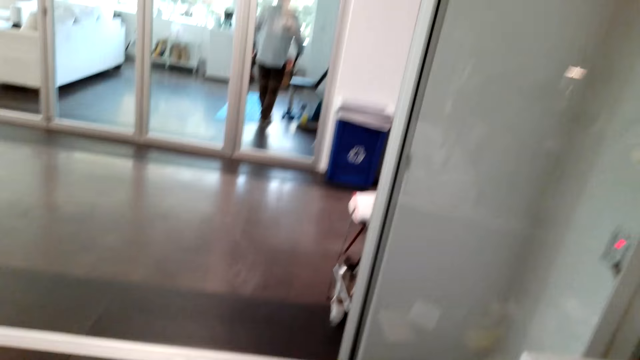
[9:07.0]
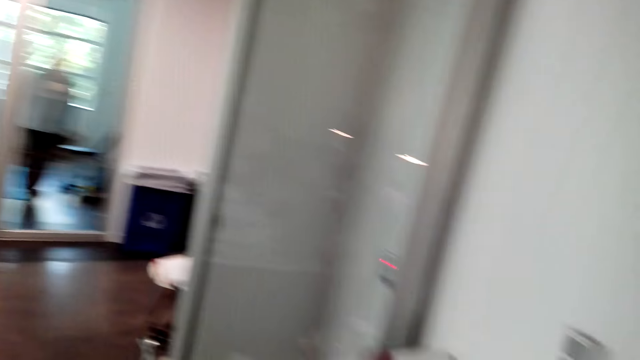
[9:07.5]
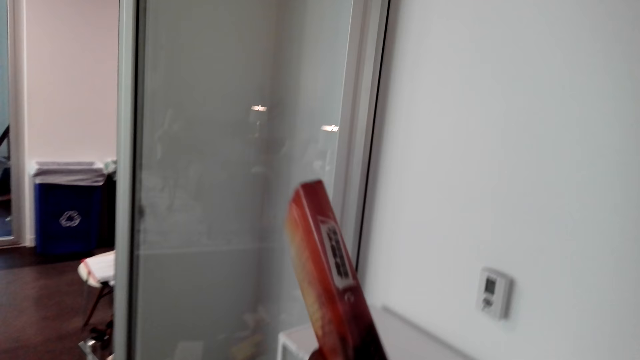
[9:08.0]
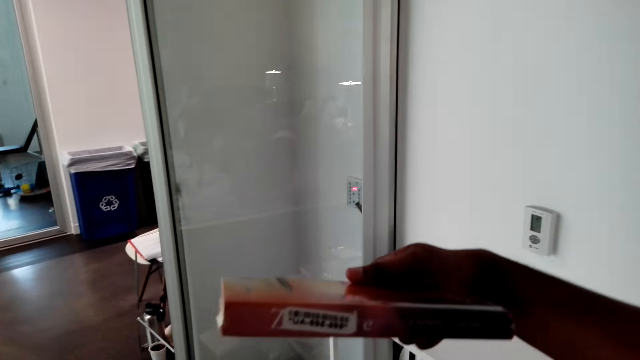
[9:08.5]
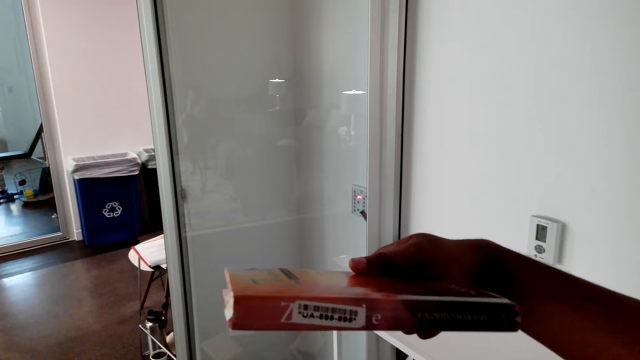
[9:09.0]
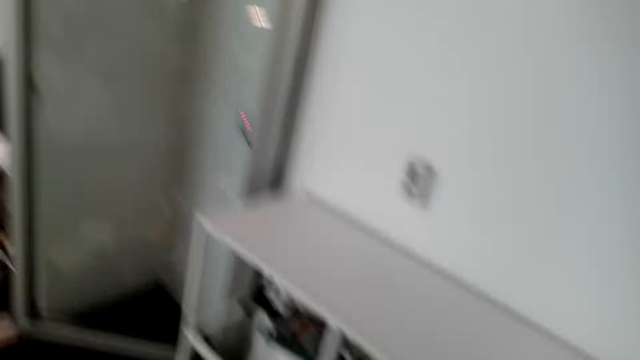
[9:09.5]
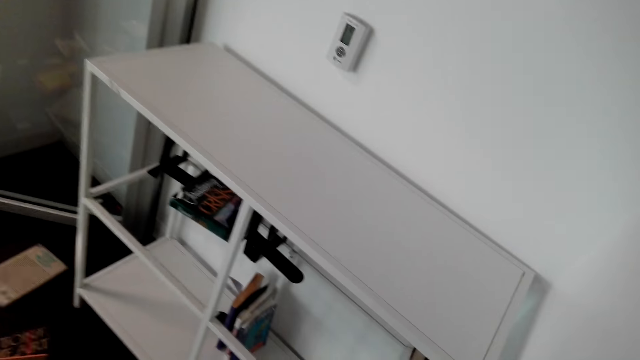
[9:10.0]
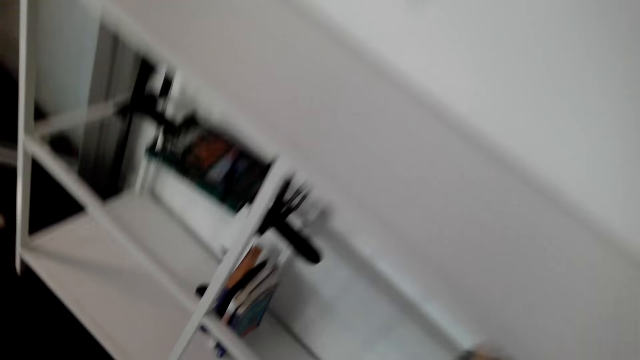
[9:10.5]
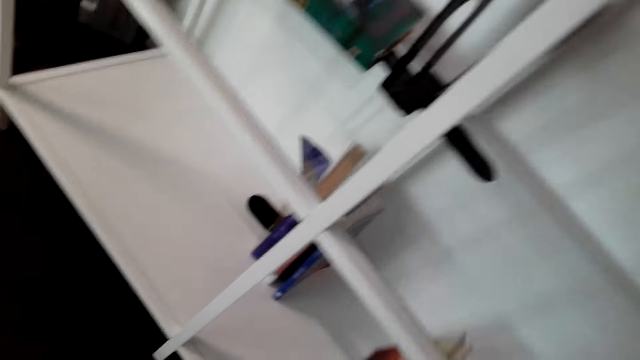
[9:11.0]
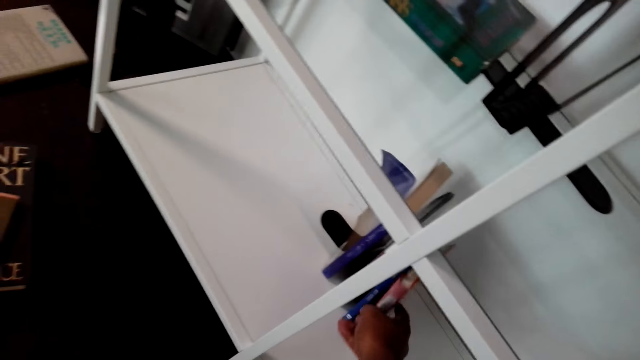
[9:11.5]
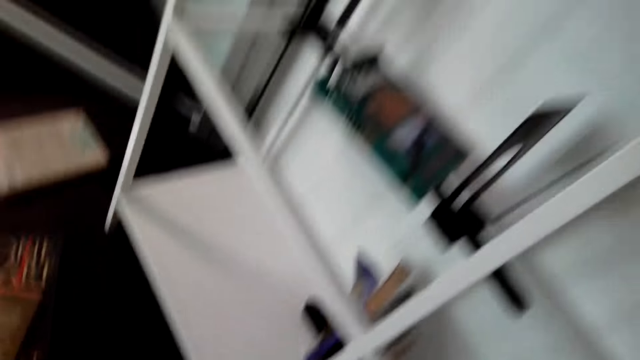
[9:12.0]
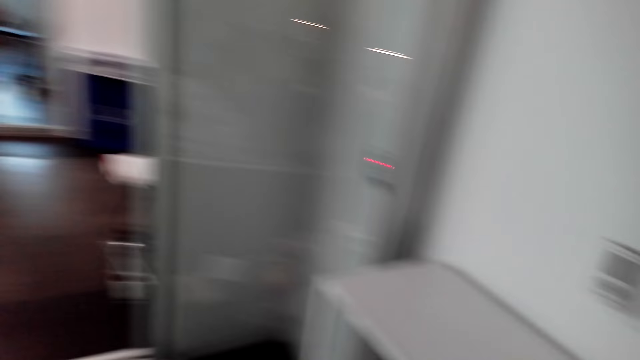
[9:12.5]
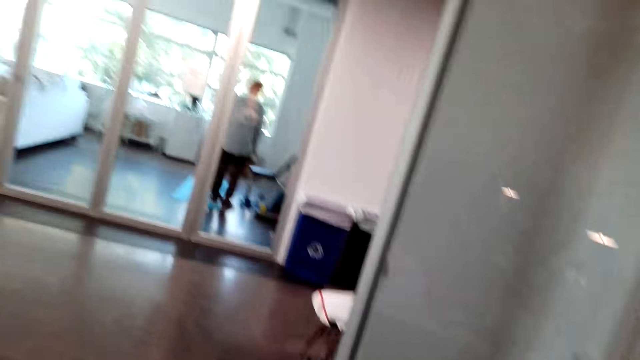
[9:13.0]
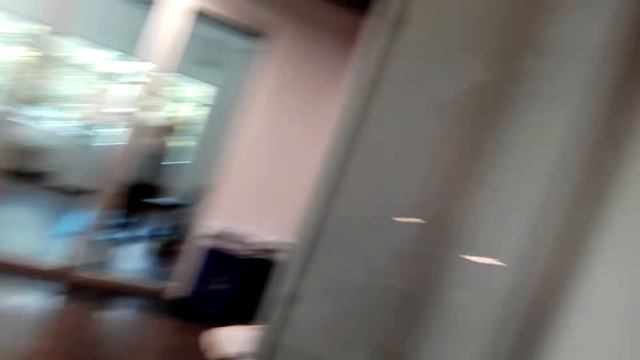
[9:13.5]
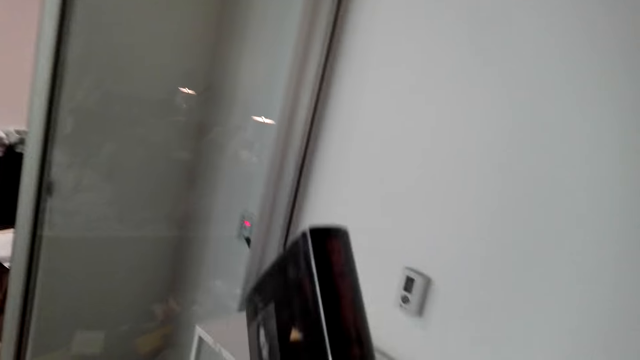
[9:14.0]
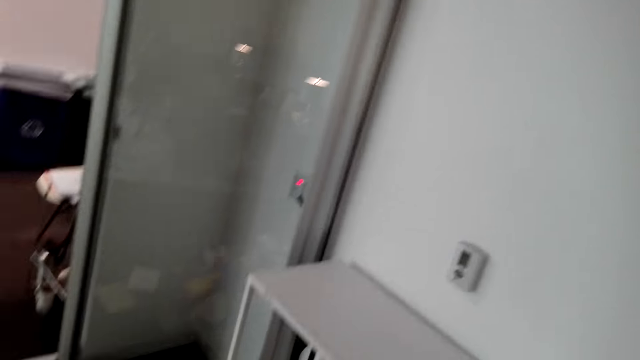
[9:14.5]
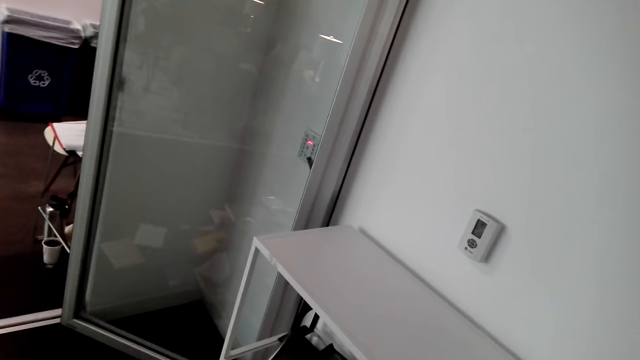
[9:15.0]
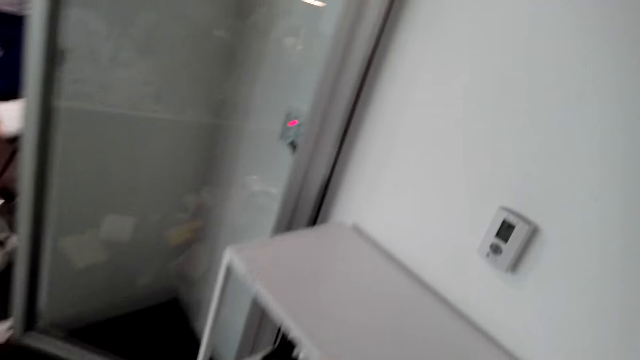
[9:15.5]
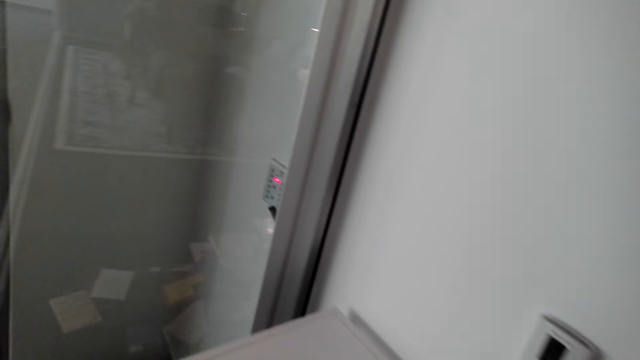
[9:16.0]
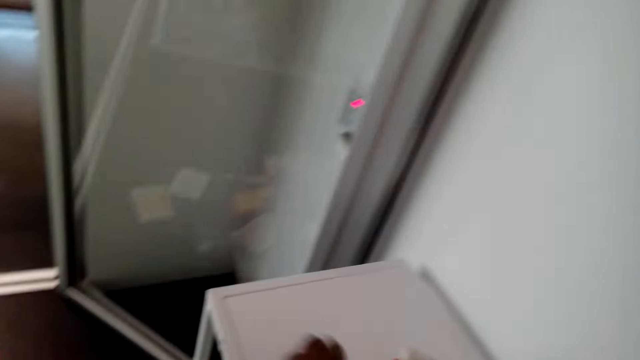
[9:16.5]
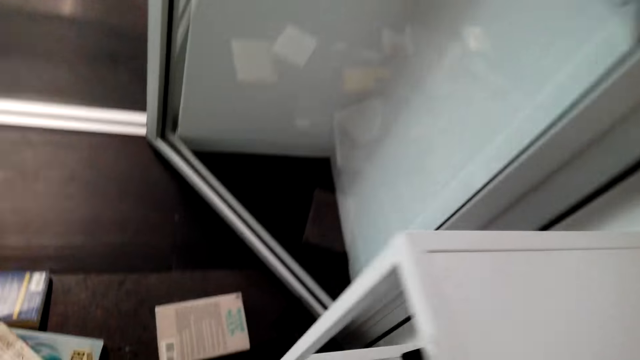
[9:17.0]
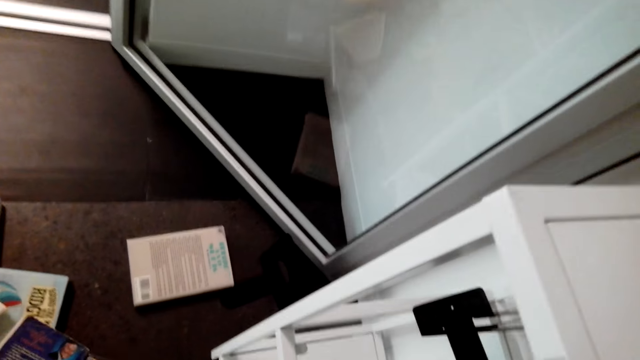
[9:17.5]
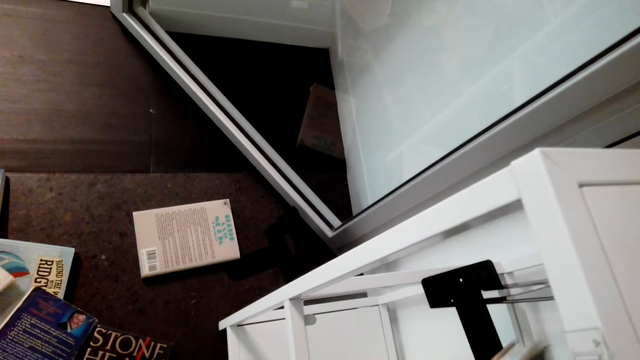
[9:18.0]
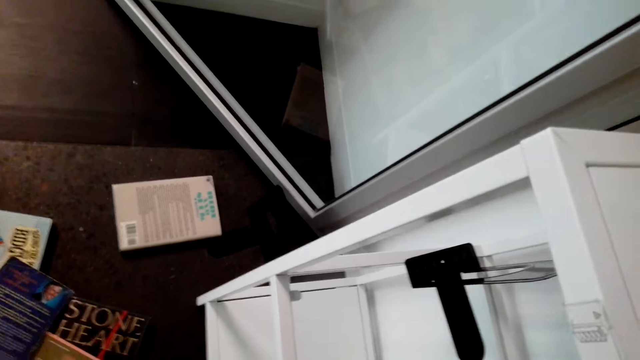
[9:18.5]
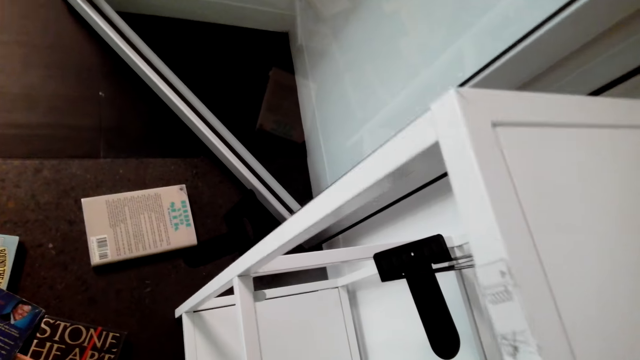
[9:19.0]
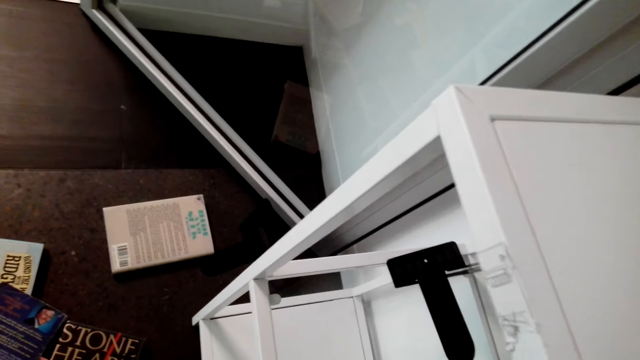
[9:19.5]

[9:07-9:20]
The camera wearer holds a book. They look at the book. They turn to the side. They put the book on a shelf. They hold the book on the shelf. They turn to the side. They hold the book. They look at the book. They put the book on the shelf. They turn around. They bend down. They pick up the book on the floor. They put the book on the shelf.

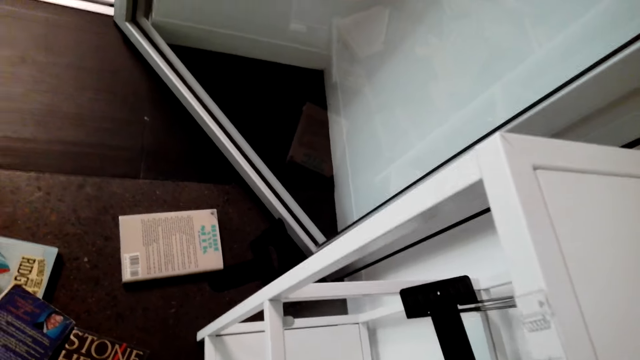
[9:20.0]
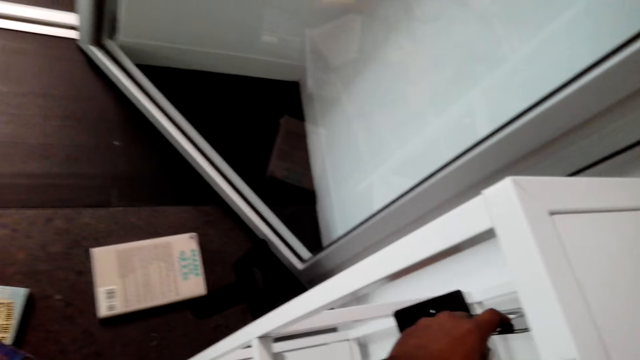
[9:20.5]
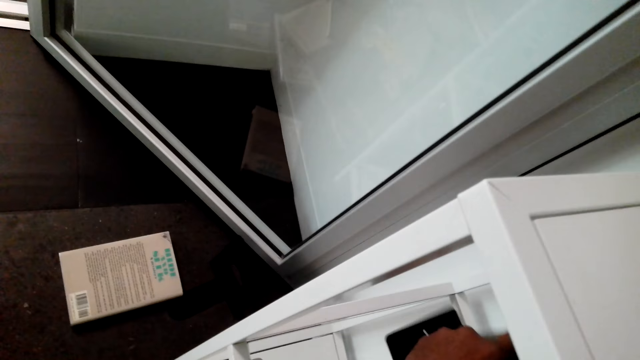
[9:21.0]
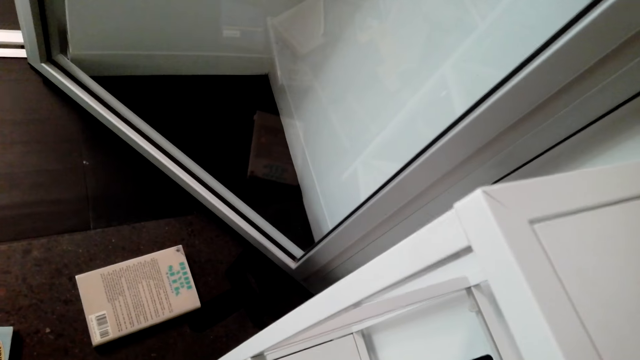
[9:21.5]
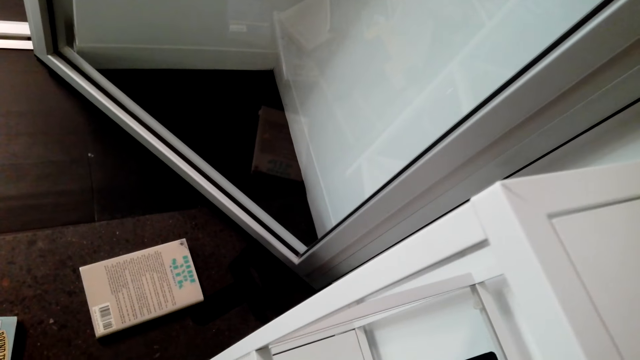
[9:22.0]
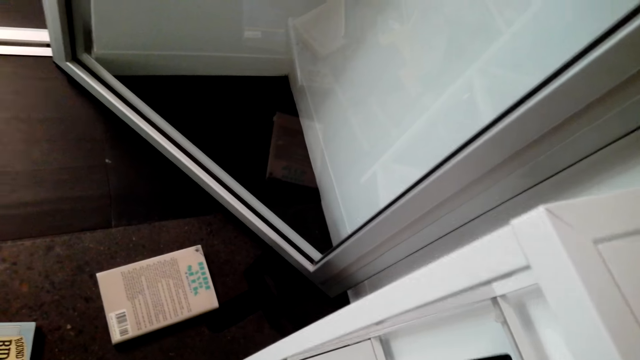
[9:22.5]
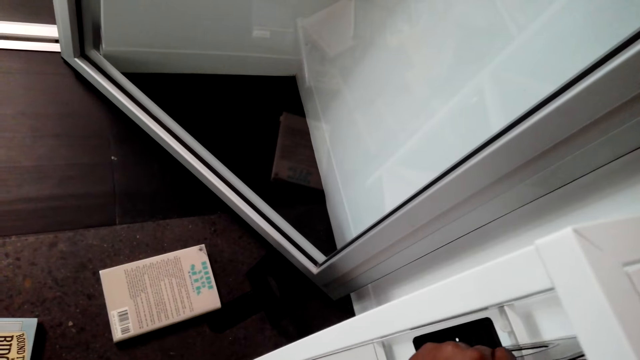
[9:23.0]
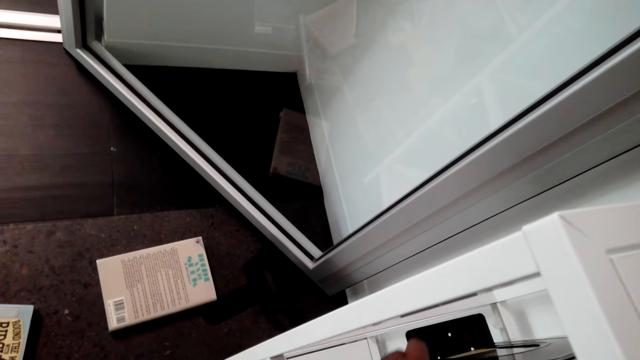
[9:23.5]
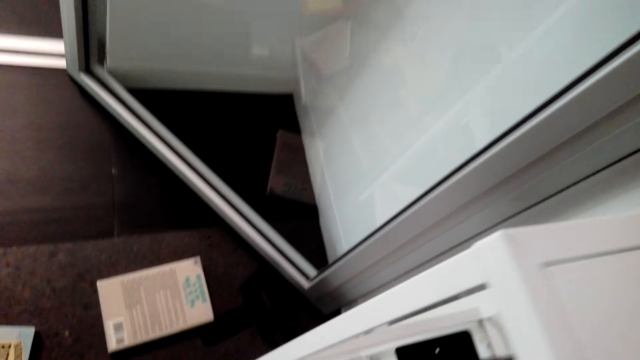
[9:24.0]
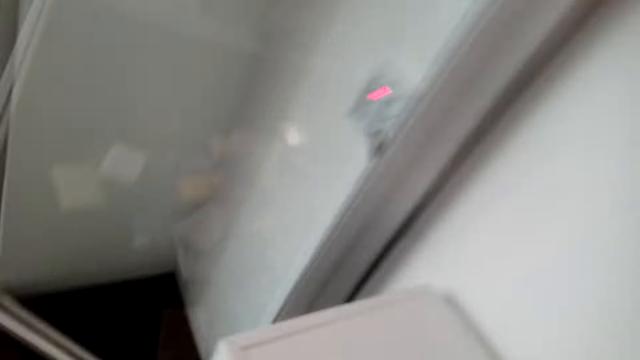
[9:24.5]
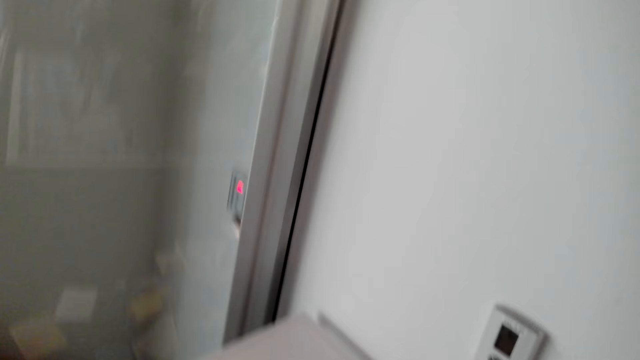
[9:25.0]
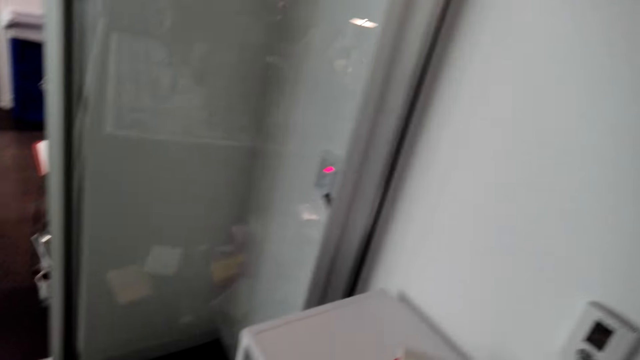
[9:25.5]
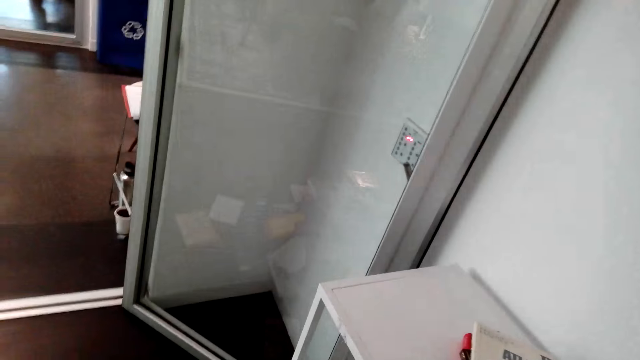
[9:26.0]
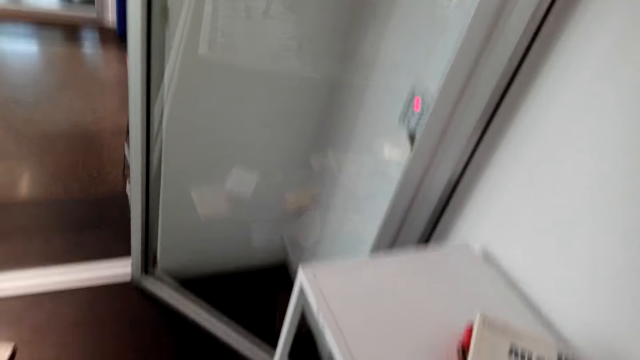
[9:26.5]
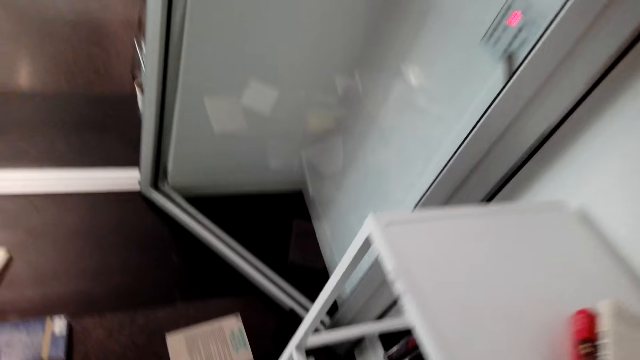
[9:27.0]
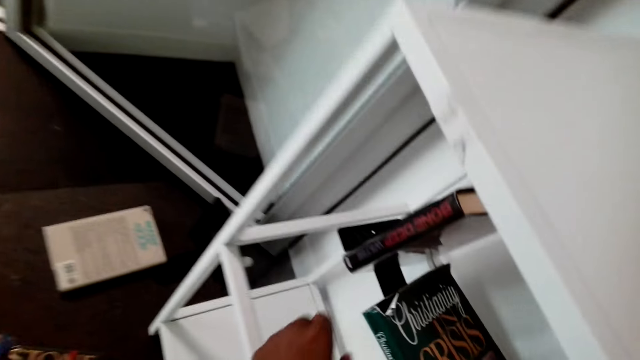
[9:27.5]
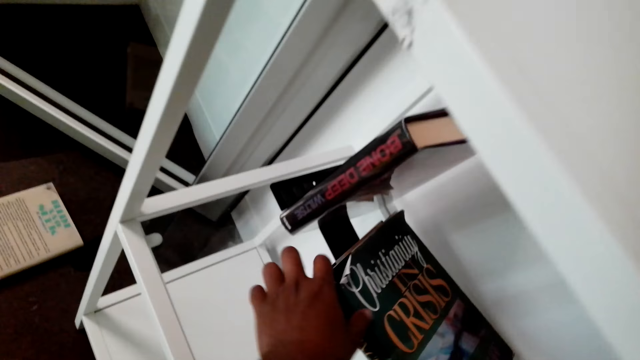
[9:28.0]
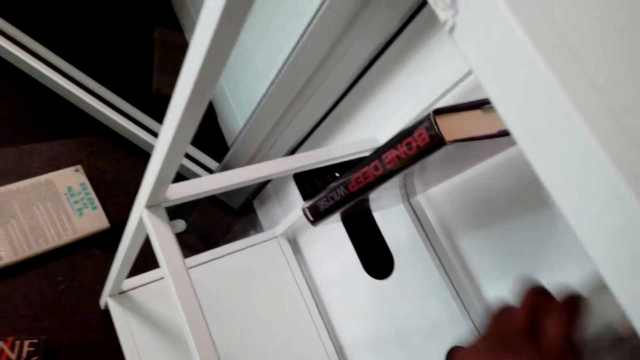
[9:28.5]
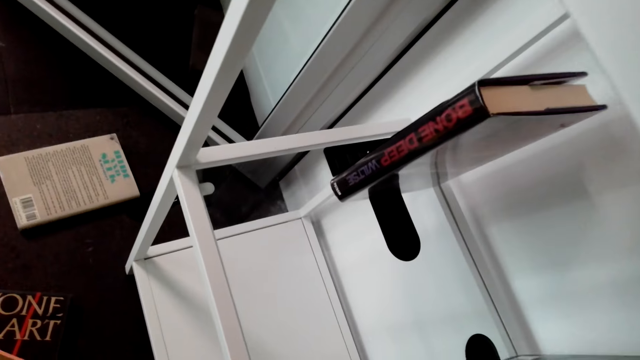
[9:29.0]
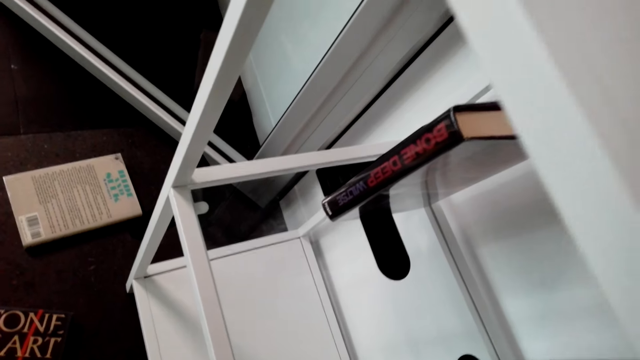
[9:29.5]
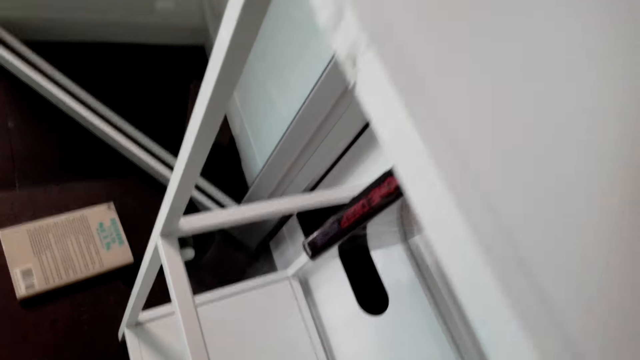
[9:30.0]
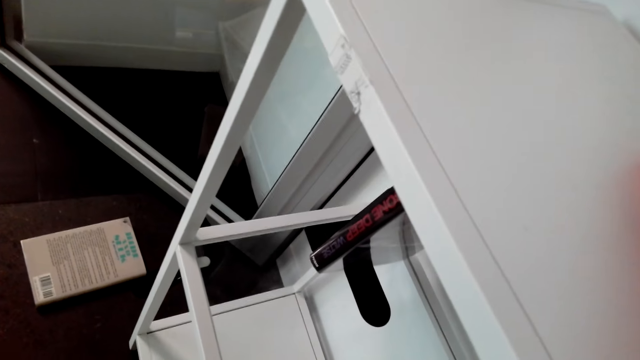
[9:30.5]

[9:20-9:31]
The camera wearer turns around. They move the shelf. They hold a book on the shelf. They turn around. They bend down. They hold the book on the shelf. They pick the book.
